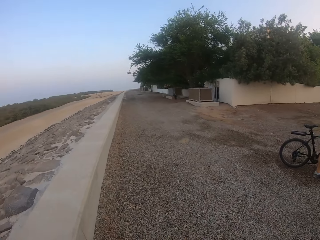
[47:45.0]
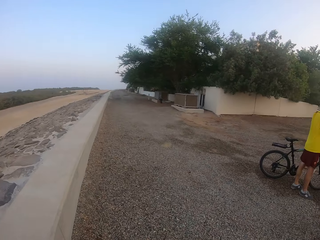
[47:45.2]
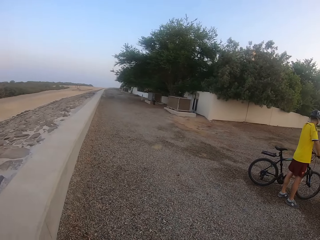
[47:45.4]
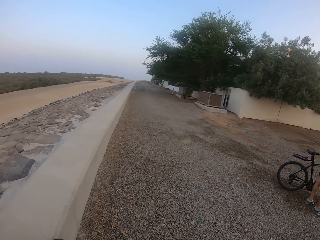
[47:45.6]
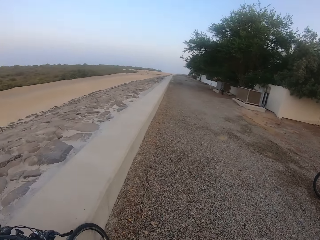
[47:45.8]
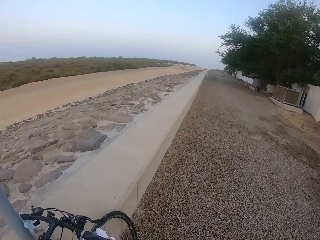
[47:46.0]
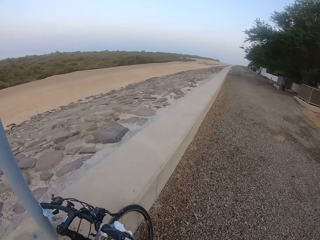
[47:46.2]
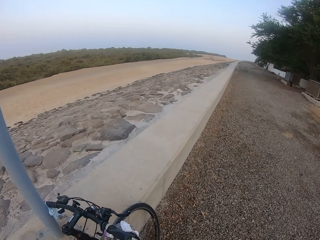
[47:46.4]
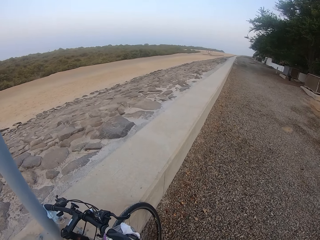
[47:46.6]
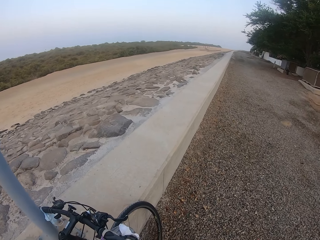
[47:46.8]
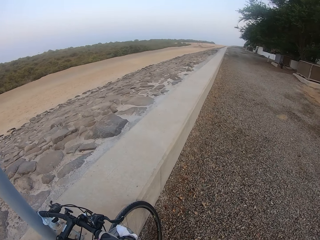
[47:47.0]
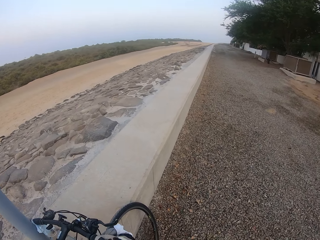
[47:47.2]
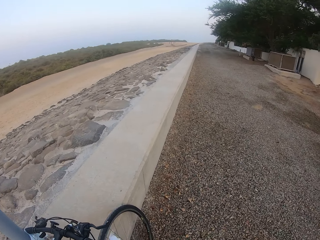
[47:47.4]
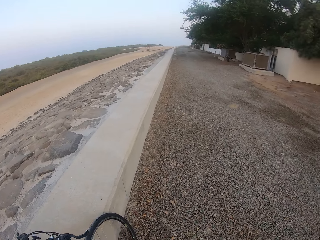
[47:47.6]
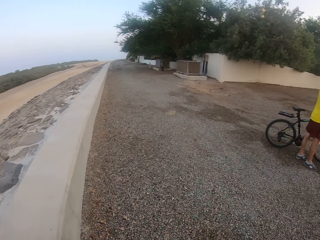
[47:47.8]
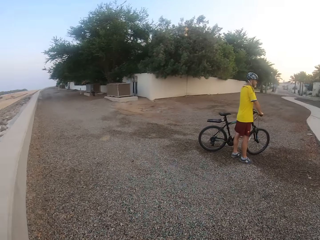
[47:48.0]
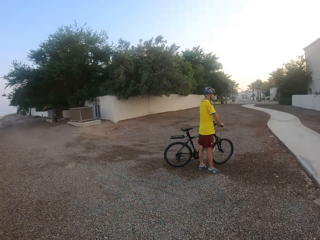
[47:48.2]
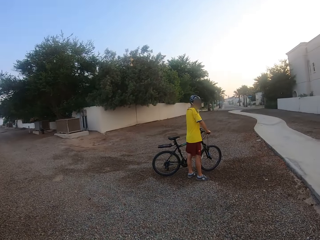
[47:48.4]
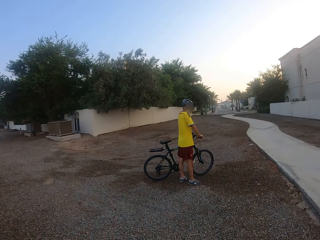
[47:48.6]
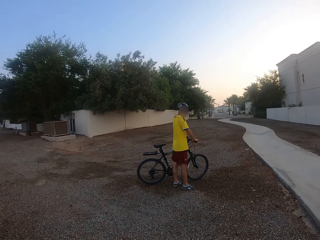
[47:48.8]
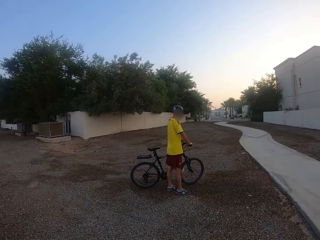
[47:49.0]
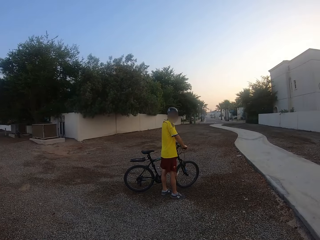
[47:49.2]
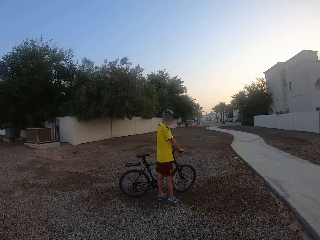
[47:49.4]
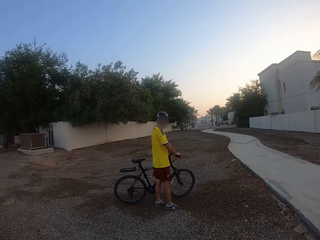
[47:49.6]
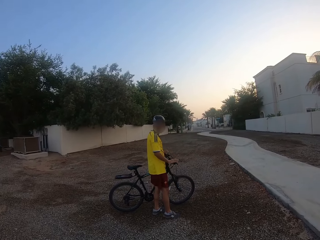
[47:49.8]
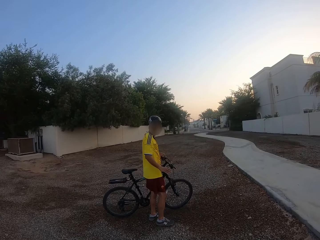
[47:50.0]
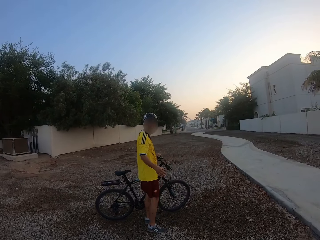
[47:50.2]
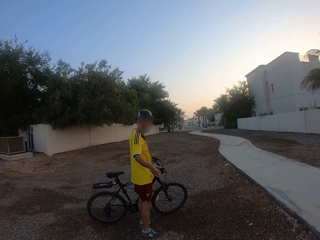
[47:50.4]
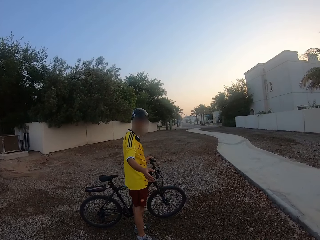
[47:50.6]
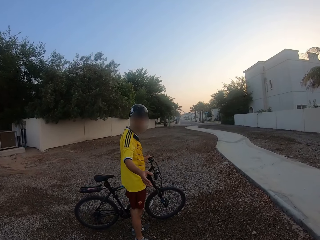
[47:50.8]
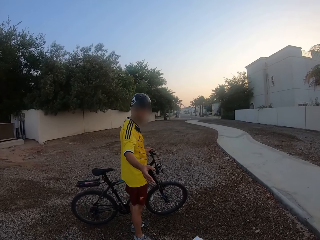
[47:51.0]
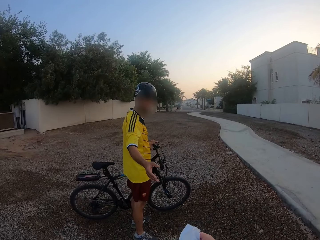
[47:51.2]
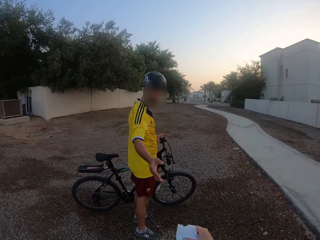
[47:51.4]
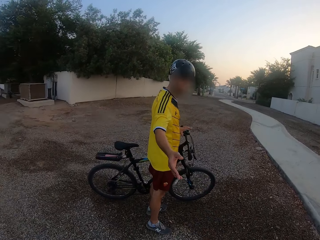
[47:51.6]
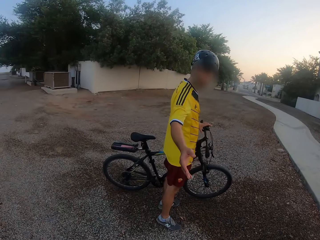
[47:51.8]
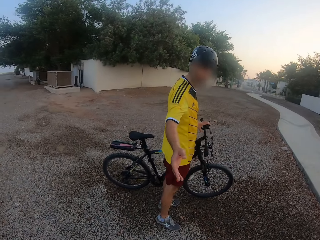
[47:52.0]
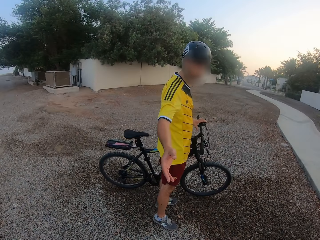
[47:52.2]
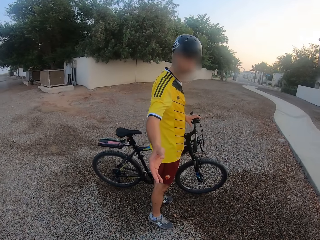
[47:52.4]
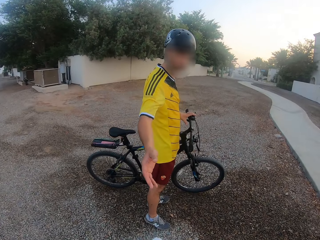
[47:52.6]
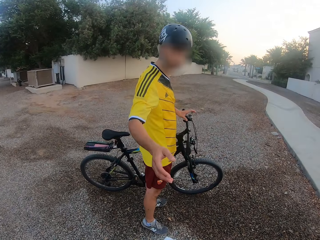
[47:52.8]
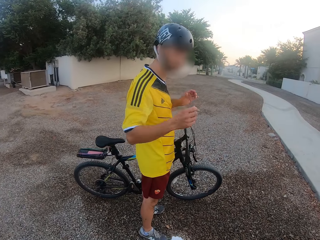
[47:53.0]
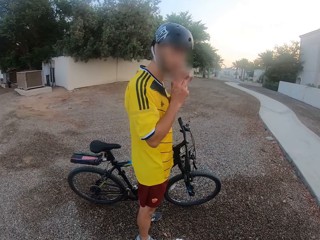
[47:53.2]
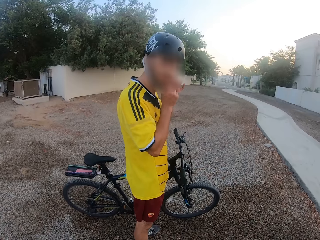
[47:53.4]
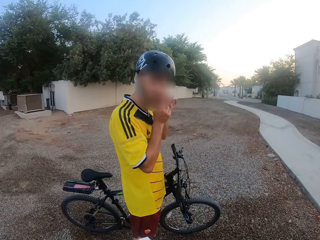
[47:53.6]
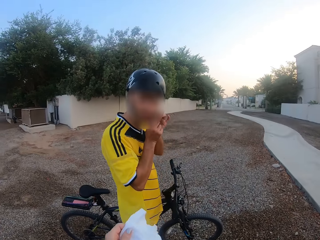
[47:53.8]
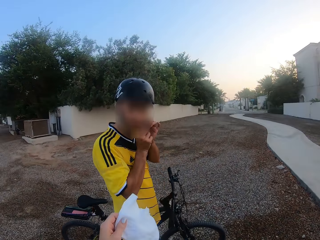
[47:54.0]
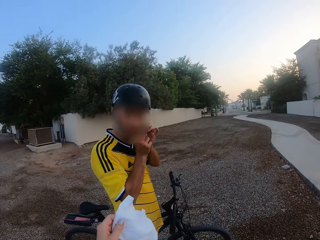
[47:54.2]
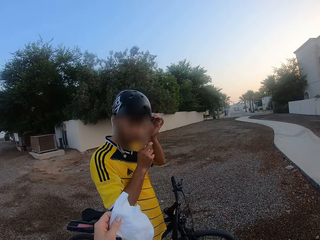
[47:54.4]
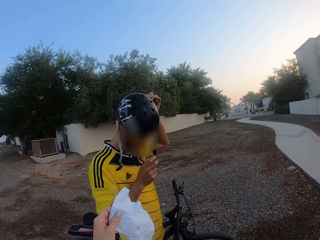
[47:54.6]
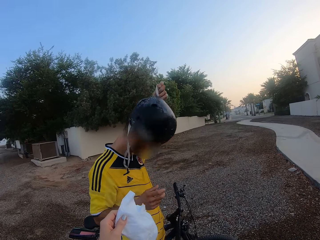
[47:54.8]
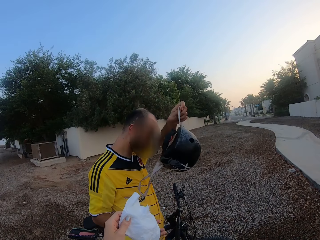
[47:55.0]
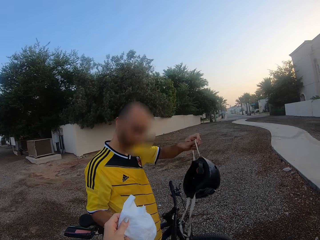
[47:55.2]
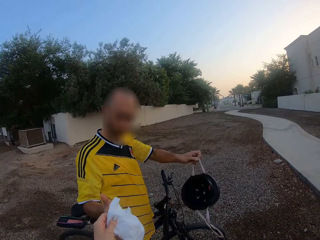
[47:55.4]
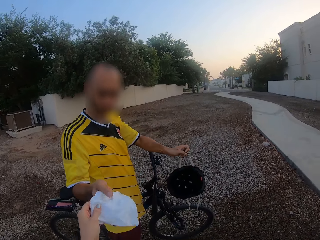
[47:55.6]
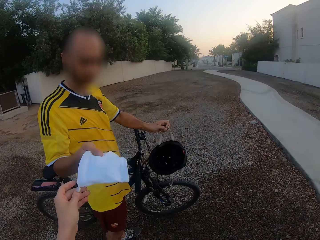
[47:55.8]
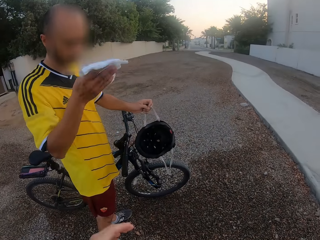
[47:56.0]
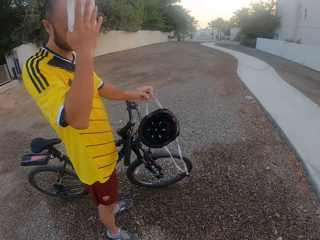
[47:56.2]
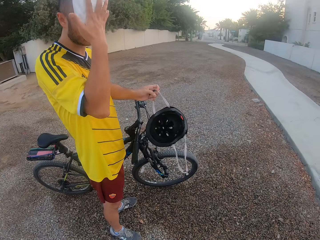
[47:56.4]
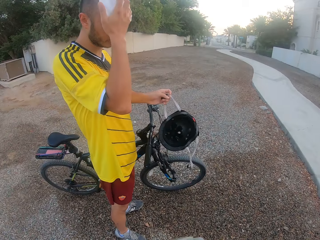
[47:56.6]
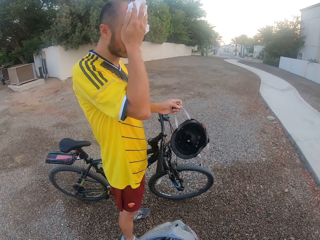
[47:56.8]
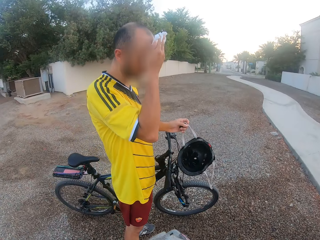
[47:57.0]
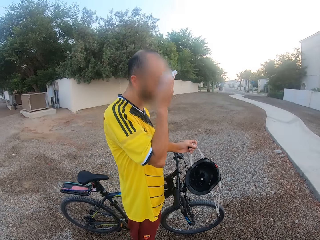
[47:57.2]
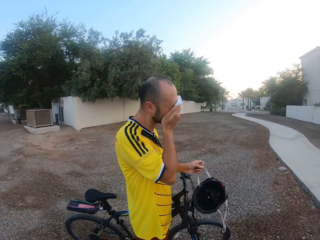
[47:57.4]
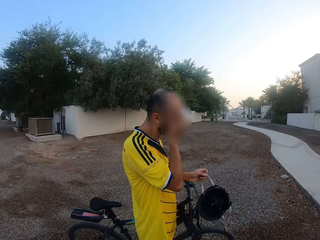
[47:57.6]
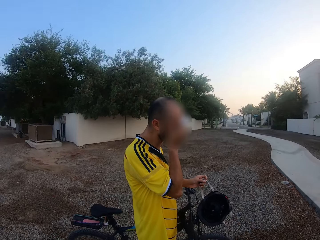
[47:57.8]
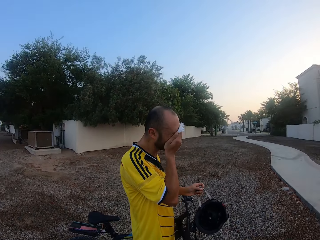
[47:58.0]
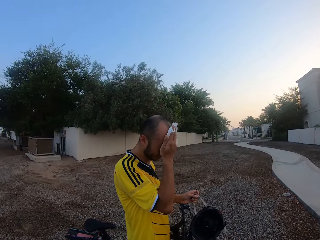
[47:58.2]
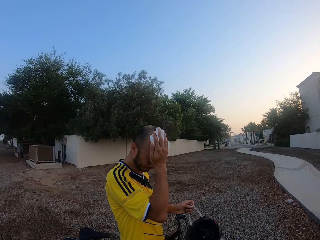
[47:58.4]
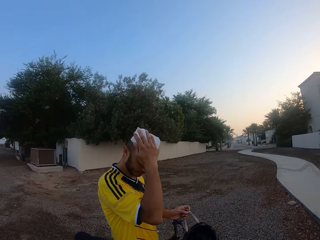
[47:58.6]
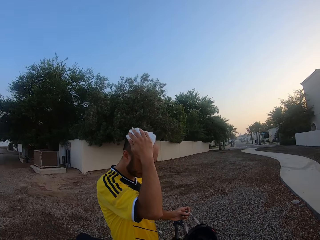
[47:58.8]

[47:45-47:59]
The camera wearer holds a bicycle with his right hand. He interacts with a man. The man stretches his hand toward the camera wearer. The man unhooks a helmet strap on his head with his hands and removes the helmet from his head in his left hand. The camera wearer passes a tissue paper or wiper to the man with his left hand. The man picks the wiper on the camera wearer. The man cleans his face with the tissue paper in his right hand.

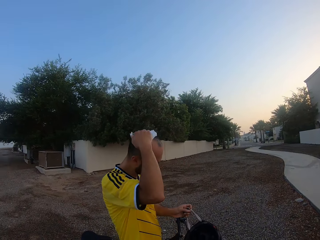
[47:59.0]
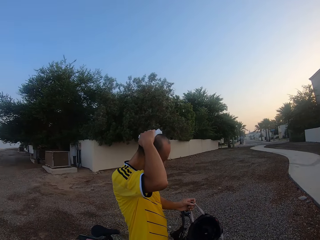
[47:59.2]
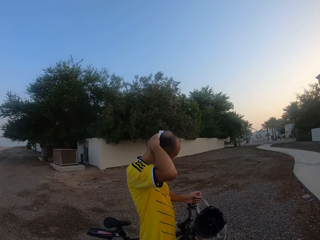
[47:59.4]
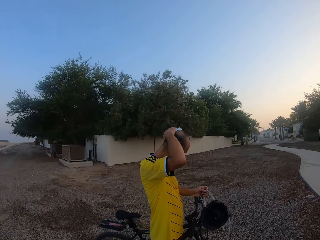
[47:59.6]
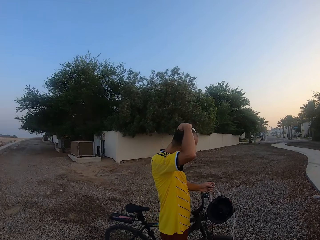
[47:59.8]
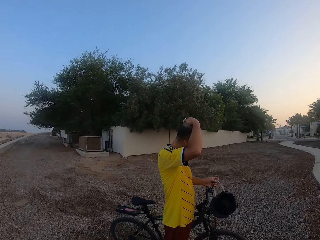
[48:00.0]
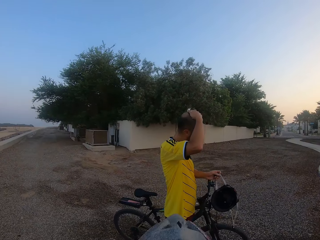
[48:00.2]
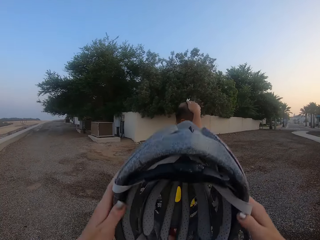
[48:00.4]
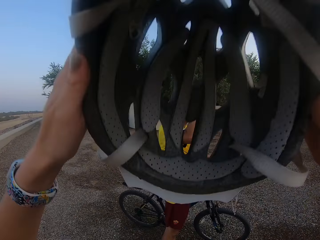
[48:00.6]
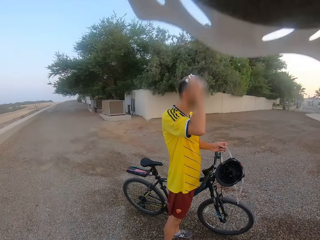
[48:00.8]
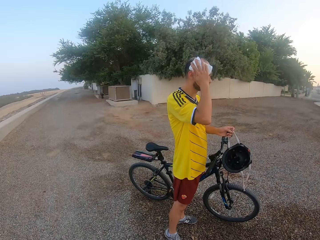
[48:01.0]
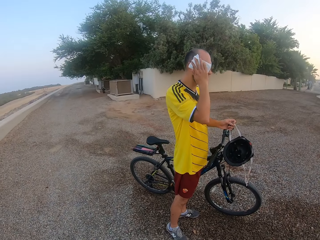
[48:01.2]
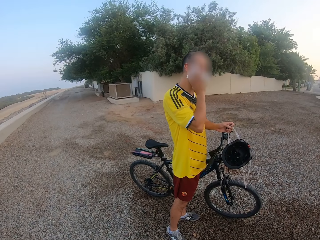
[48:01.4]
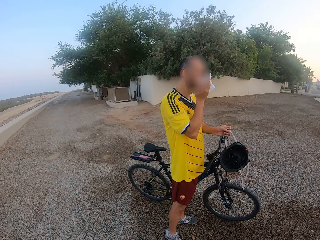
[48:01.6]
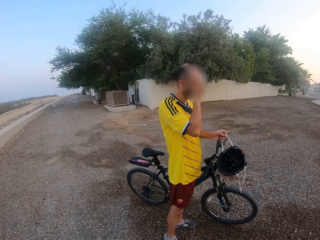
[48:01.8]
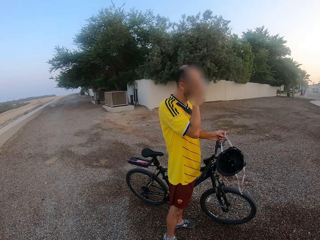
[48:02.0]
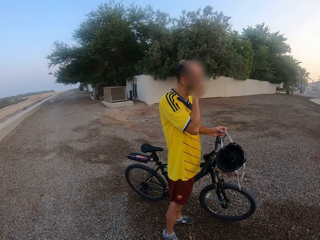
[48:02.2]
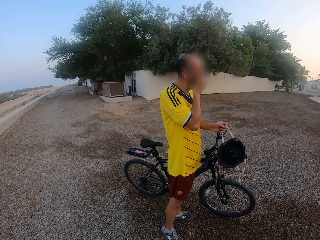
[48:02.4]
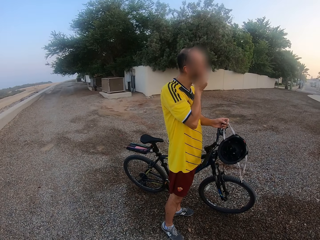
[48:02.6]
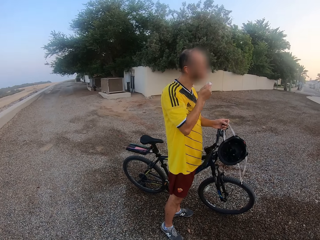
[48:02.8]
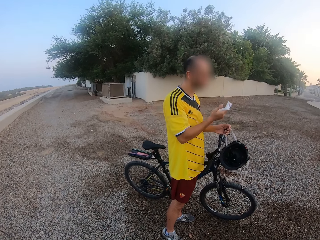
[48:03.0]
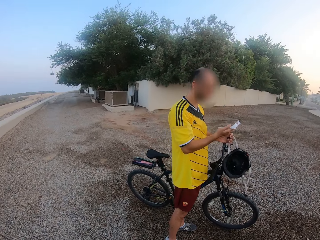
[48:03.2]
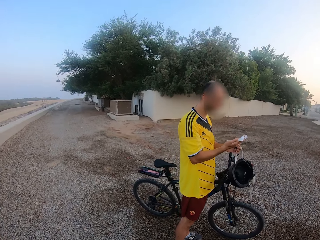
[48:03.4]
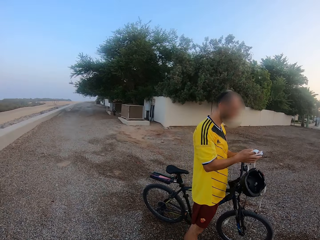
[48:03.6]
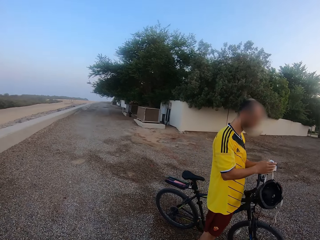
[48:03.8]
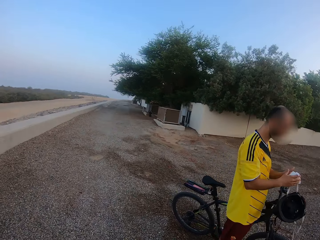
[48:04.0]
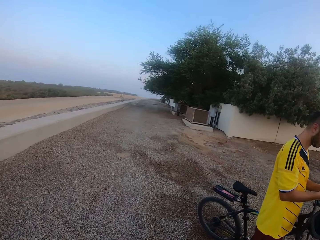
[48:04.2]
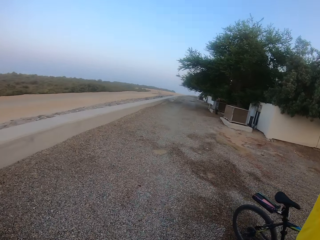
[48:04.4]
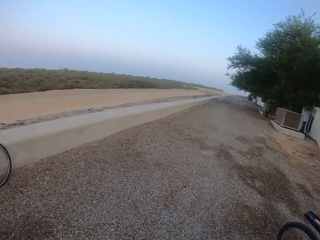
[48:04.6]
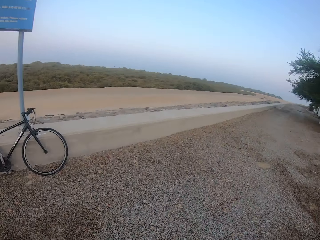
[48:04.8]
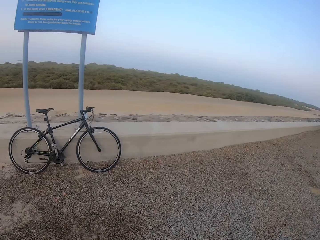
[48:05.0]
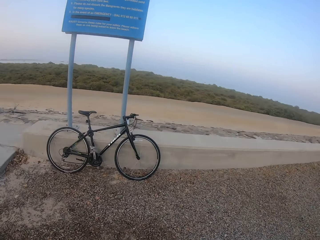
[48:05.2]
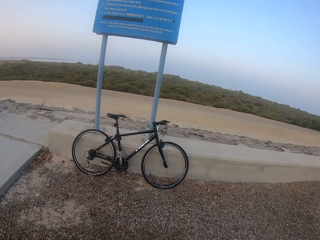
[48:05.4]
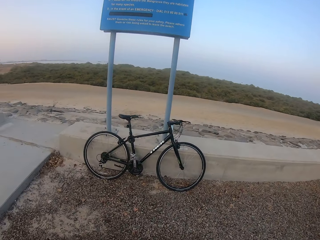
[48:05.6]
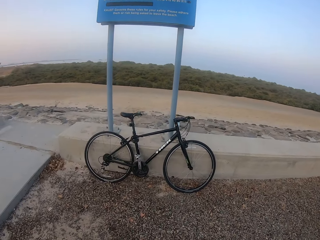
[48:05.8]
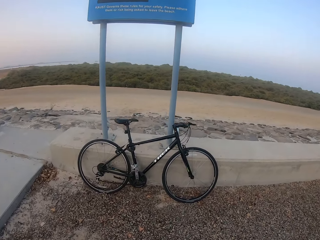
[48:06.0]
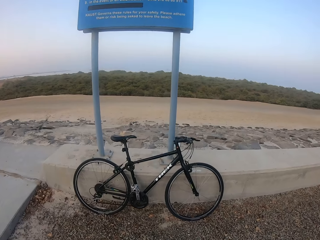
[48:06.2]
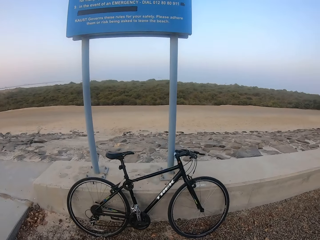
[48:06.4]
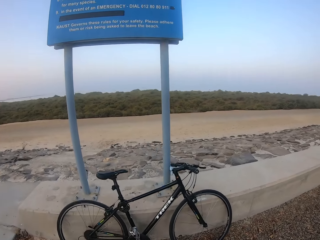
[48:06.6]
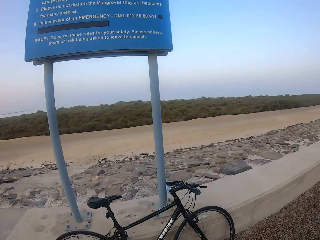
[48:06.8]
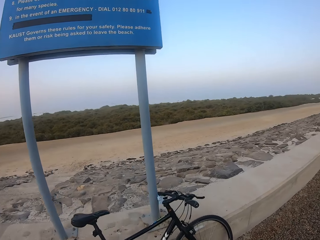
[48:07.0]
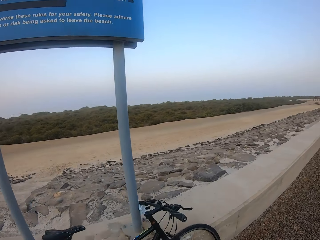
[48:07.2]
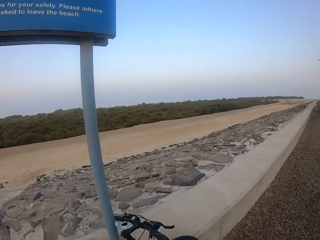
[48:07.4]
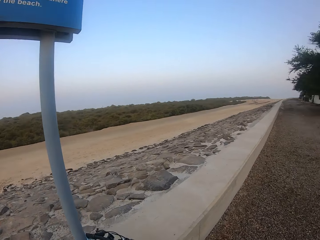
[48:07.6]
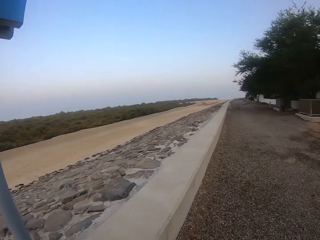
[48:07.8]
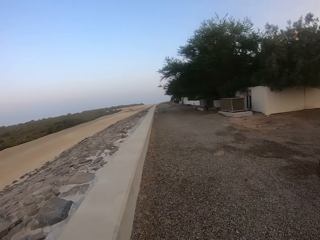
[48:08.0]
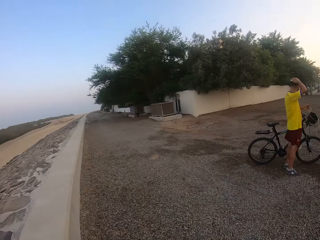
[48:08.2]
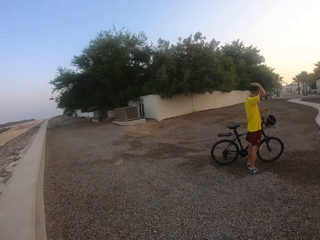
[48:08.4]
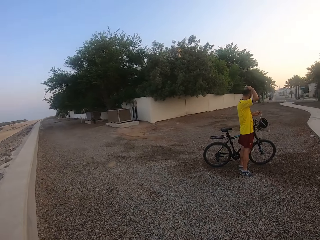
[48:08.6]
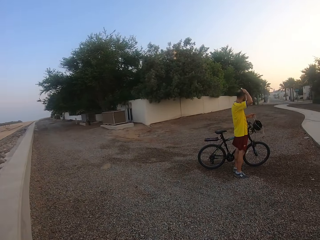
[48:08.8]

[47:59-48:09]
A man wipes his head. The camera wearer raises a helmet with both hands. They wear the helmet. The man rubs the tissue paper in both hands.
